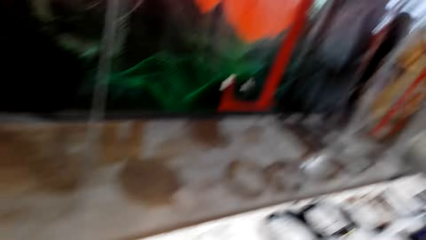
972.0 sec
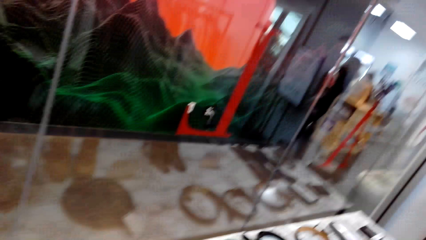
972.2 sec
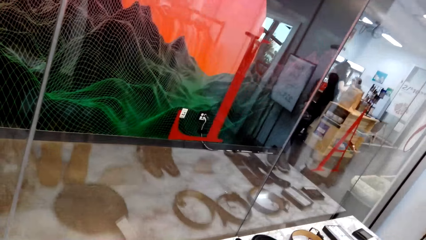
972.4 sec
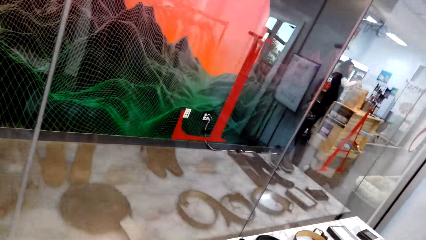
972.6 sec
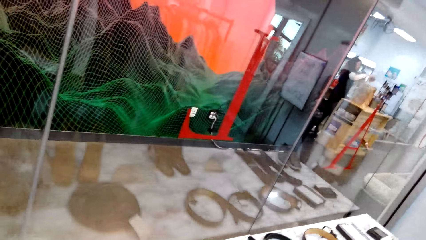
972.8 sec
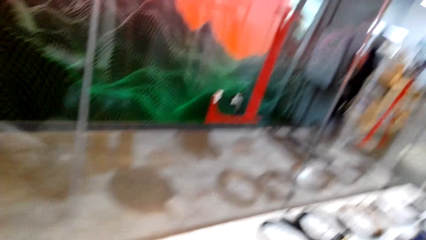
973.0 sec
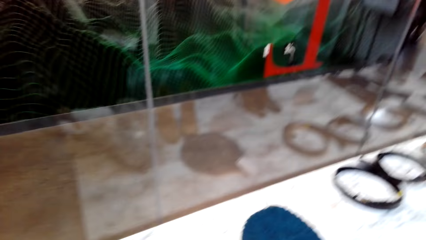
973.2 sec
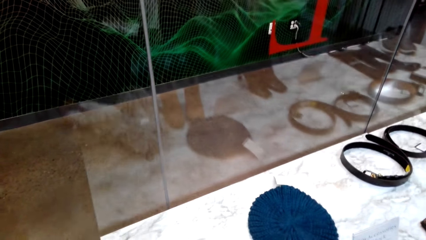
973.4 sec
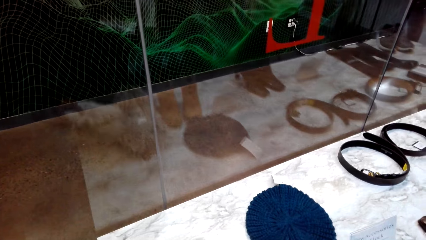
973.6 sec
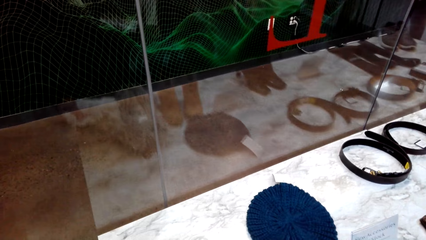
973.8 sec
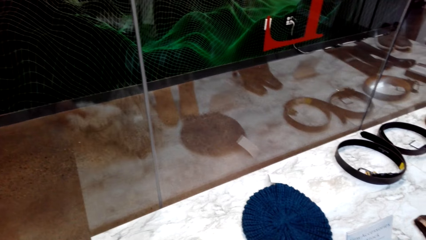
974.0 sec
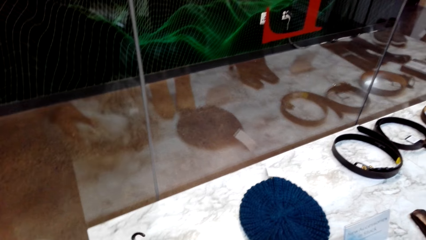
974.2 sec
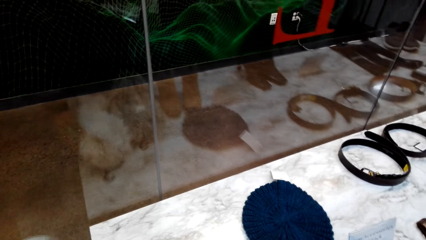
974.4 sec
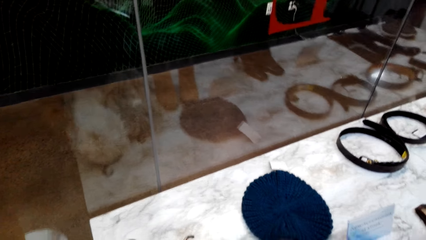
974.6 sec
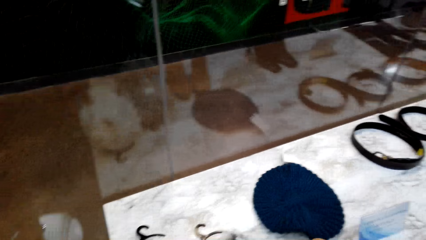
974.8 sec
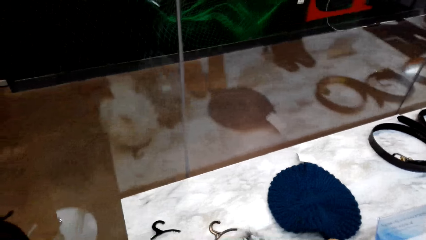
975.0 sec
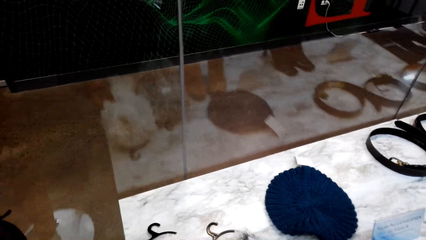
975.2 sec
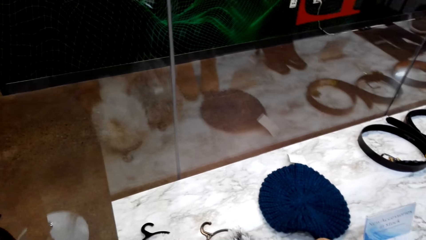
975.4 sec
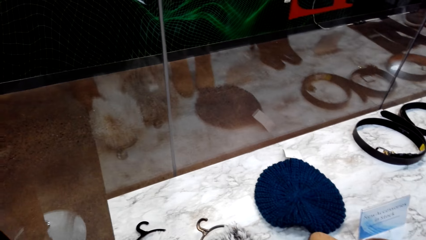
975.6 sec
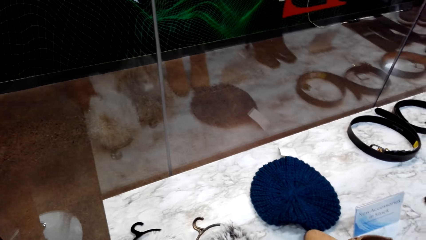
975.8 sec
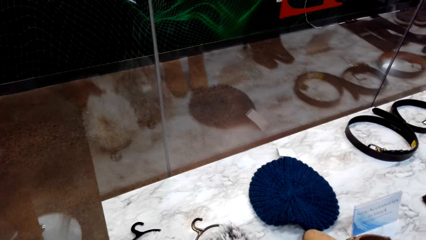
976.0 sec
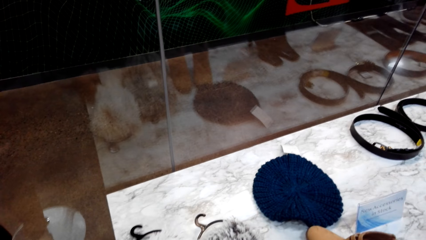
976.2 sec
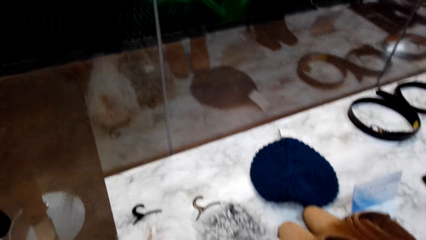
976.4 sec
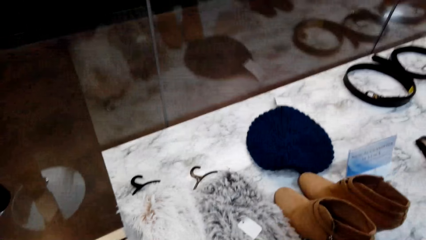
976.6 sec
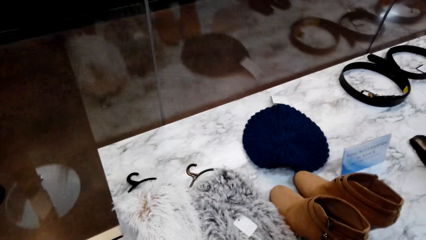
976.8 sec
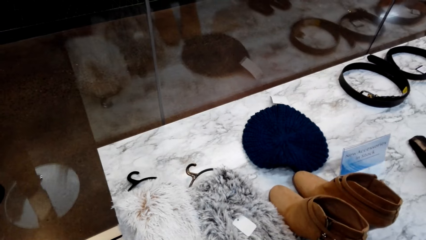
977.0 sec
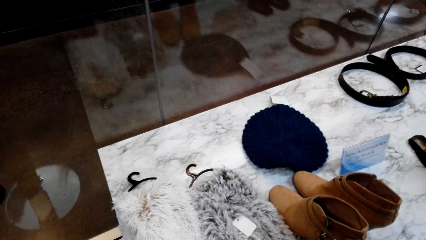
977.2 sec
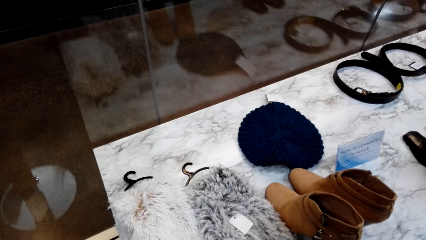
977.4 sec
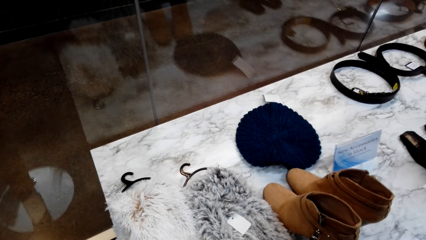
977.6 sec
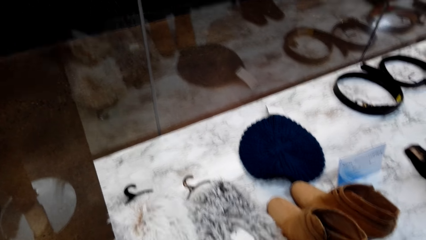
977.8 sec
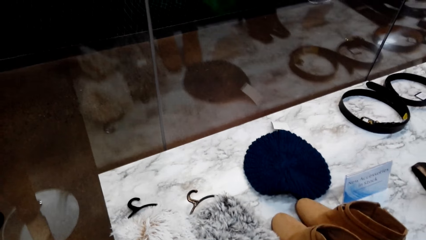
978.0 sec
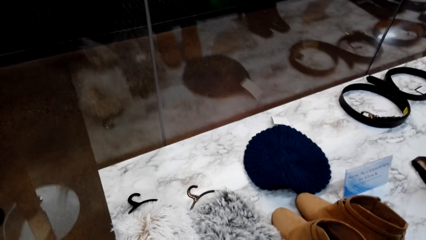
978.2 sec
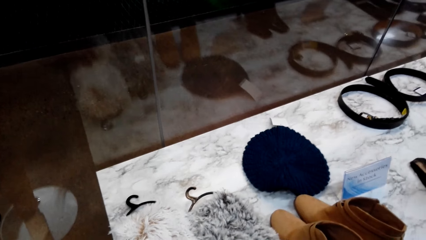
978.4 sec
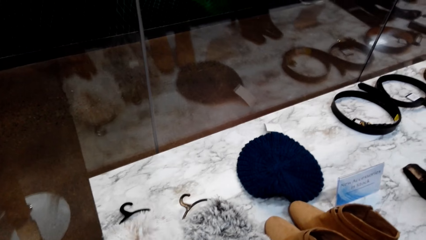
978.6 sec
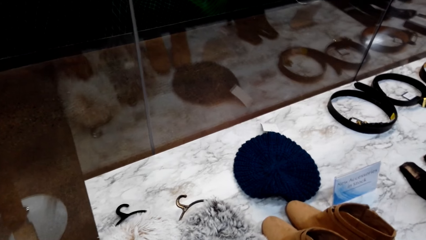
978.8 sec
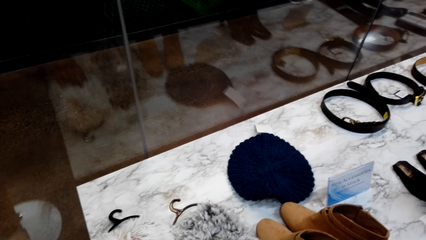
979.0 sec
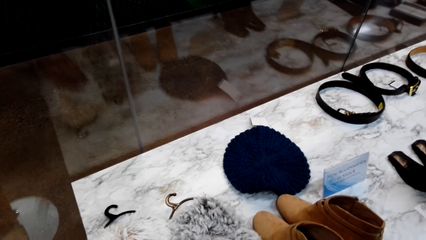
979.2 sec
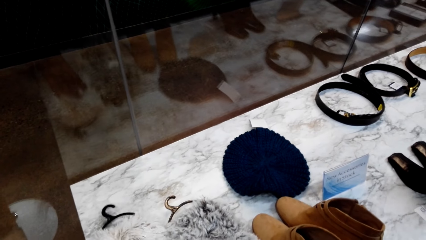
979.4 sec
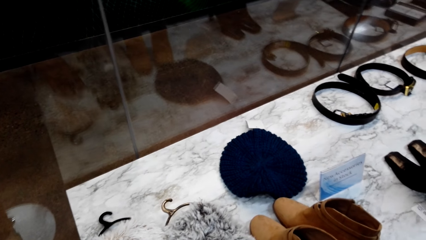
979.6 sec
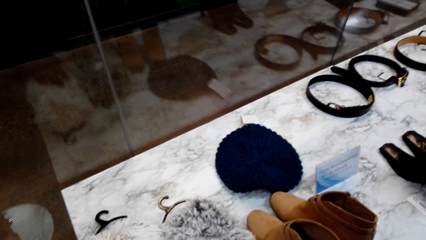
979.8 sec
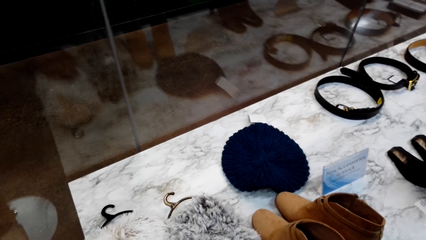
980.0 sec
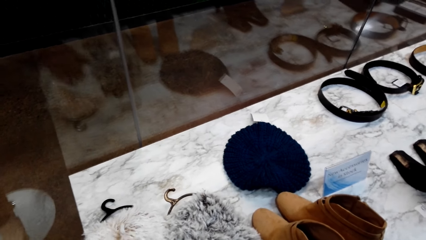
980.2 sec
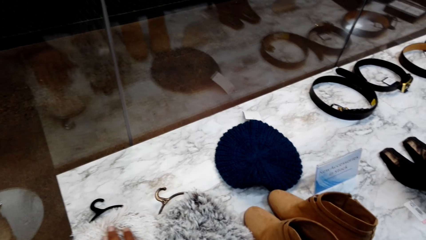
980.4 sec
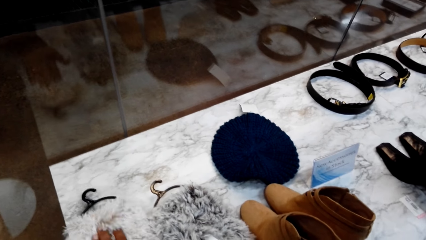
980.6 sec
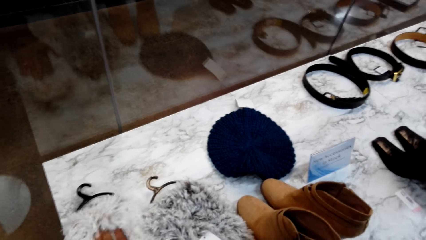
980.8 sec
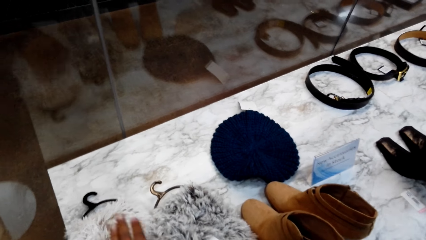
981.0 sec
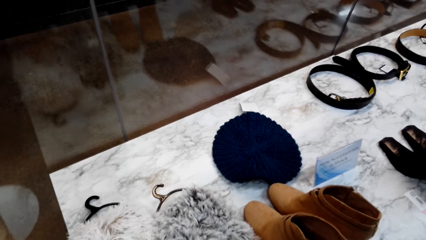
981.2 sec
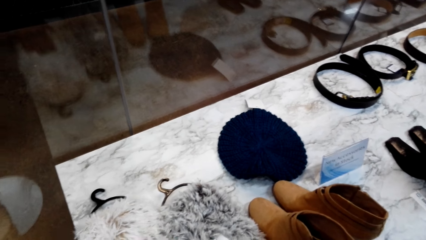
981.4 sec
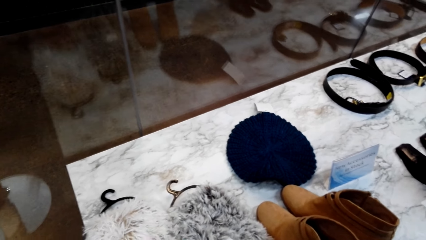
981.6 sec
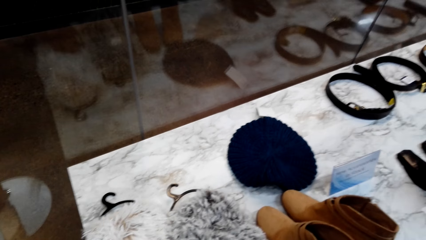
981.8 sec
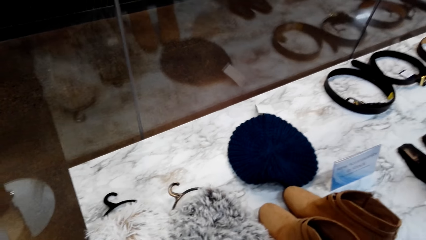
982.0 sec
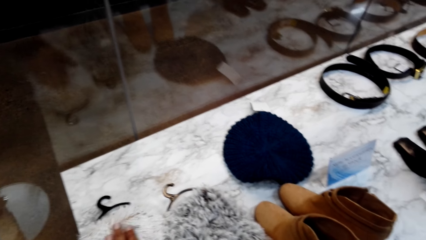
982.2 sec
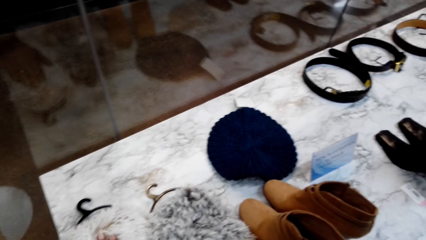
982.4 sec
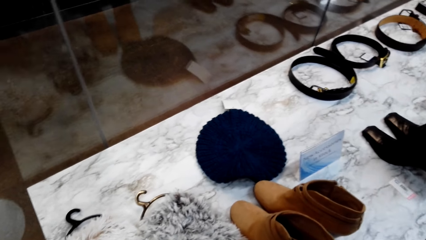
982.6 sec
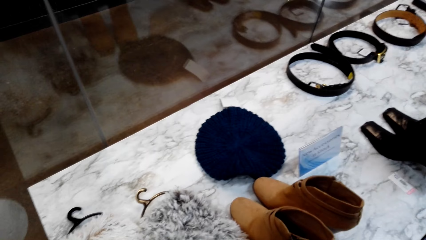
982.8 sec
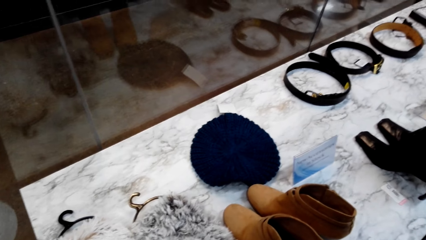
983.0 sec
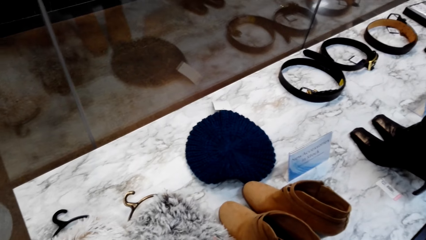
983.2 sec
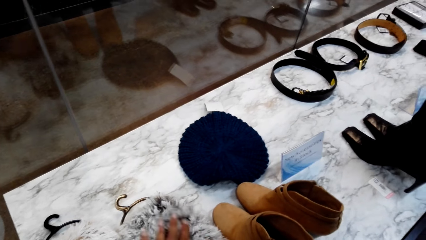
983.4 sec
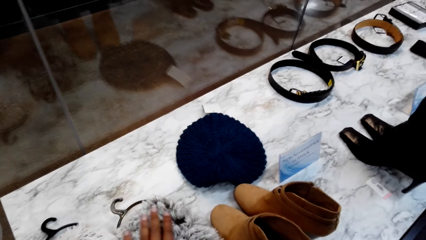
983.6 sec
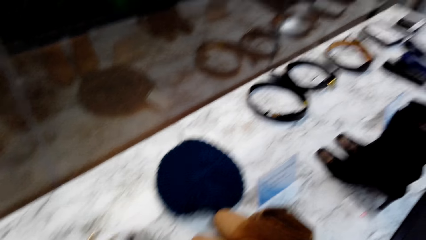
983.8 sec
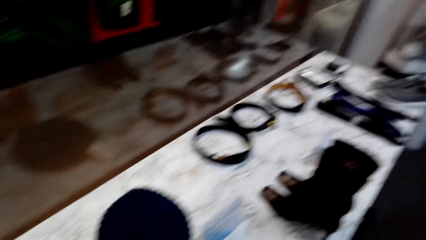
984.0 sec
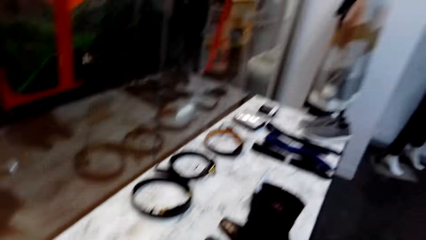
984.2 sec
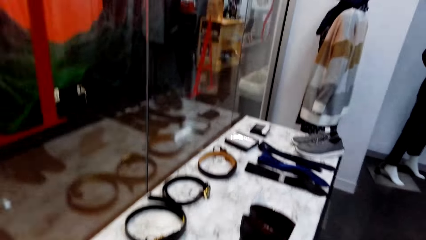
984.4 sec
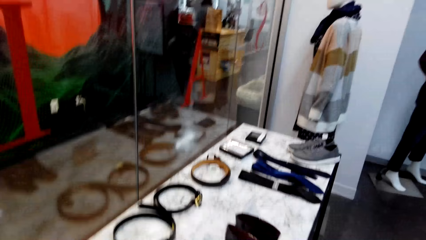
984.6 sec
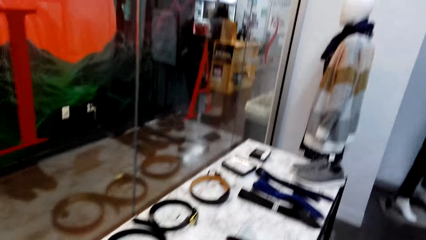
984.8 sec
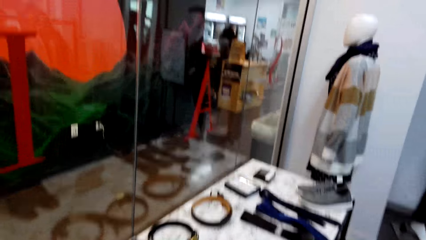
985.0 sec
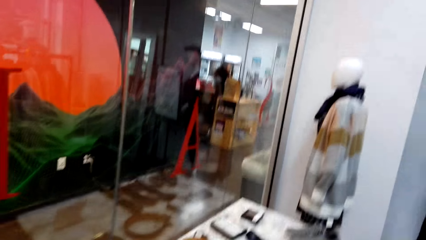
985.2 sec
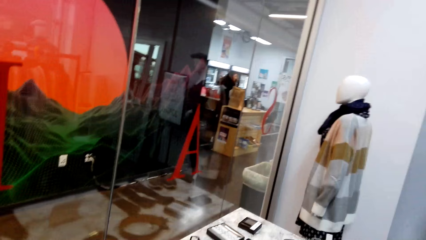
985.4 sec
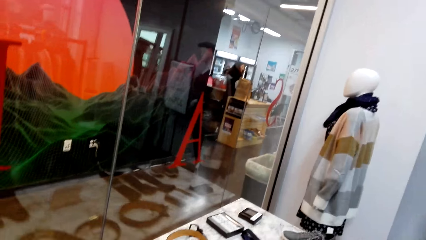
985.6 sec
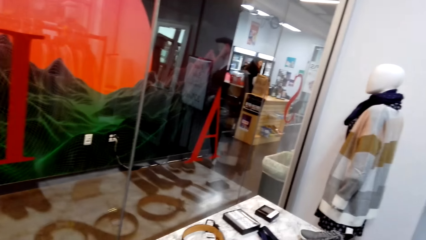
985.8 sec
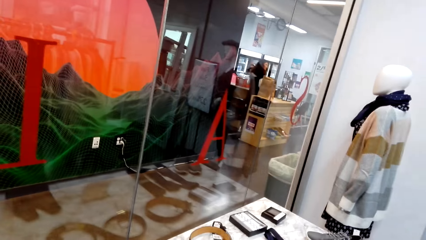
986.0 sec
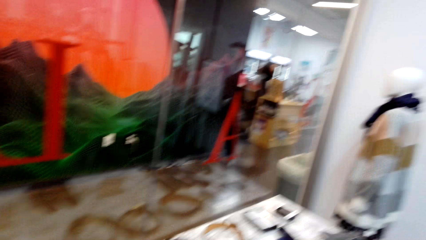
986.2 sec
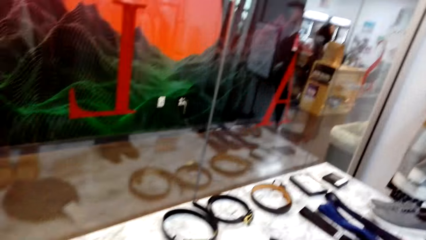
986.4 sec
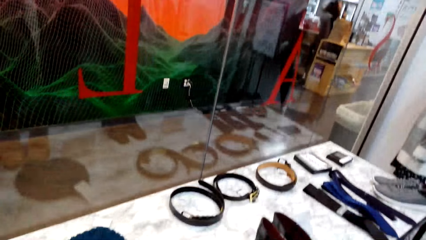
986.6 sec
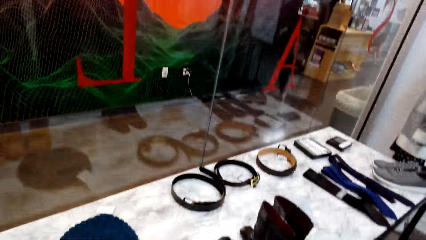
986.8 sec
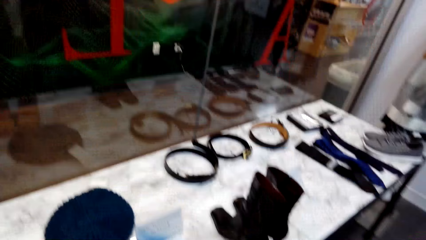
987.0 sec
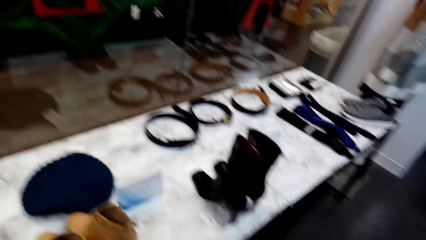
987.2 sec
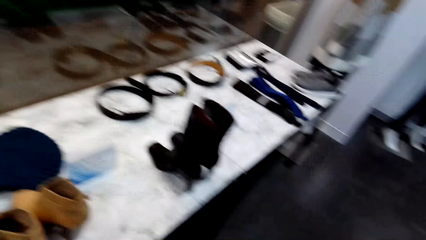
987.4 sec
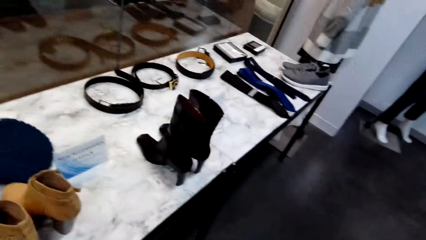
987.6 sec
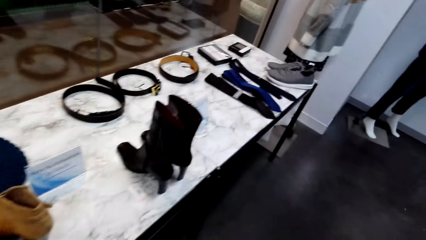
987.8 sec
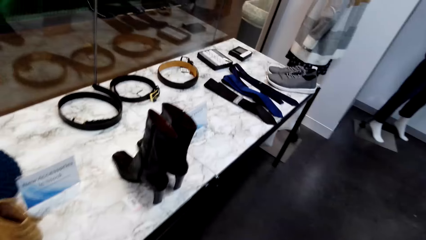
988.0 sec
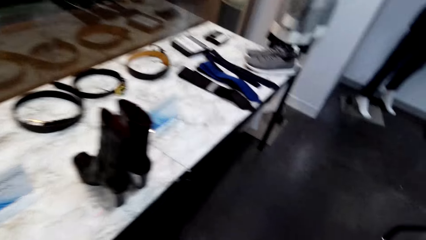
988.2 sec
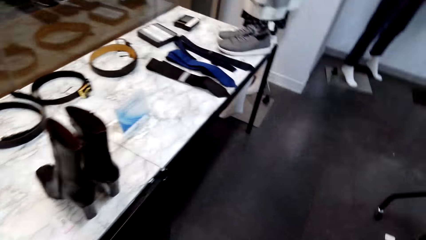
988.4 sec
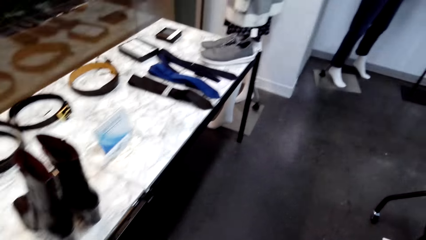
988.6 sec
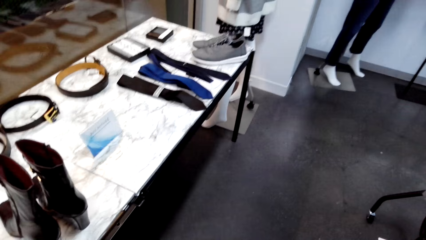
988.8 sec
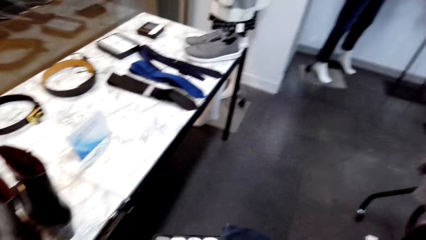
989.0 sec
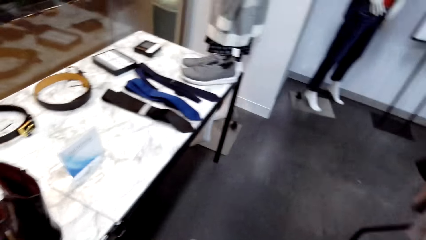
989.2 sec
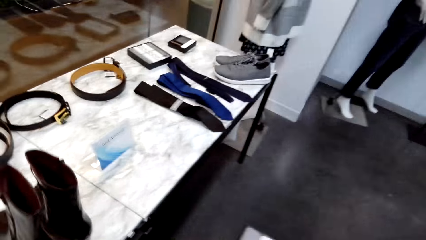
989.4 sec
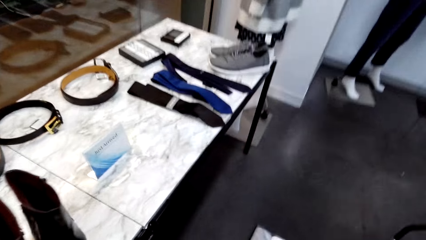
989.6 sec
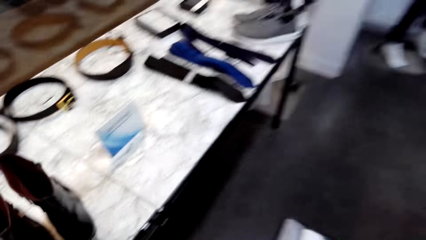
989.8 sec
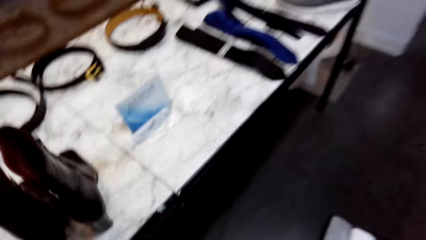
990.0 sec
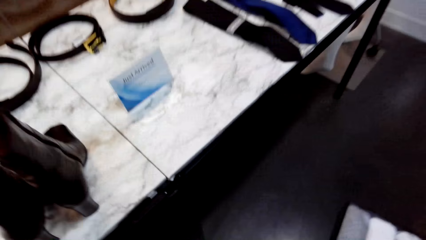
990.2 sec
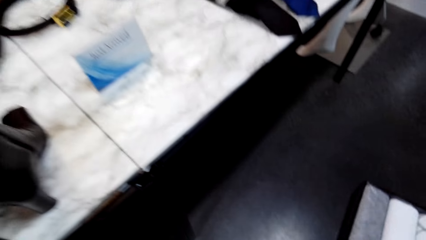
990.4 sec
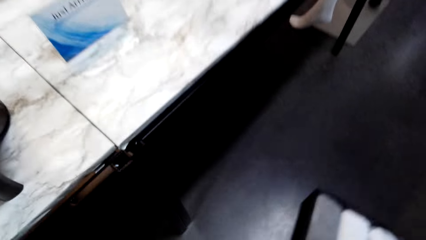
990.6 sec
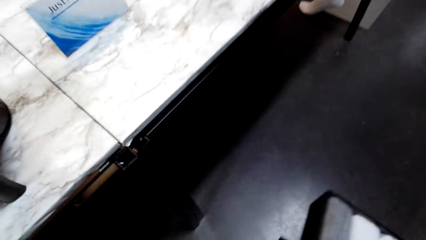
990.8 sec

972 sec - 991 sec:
The camera wearer touches a scarf. He touches some fabrics on a table with his left hand. He looks around.
